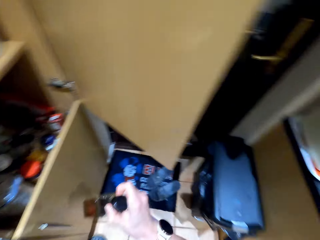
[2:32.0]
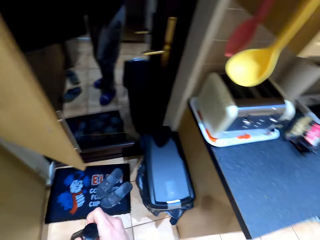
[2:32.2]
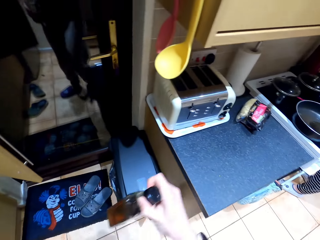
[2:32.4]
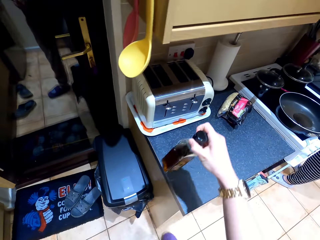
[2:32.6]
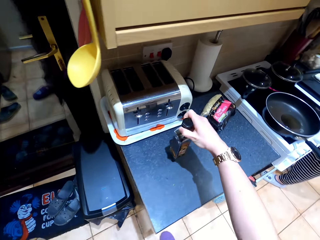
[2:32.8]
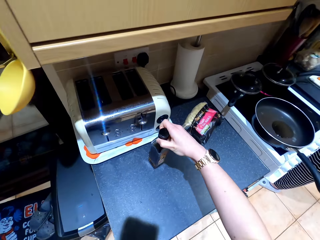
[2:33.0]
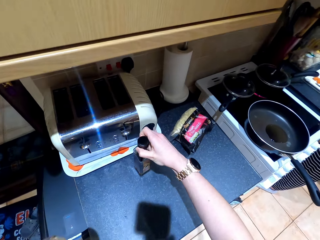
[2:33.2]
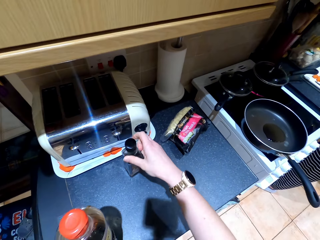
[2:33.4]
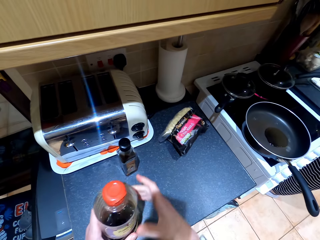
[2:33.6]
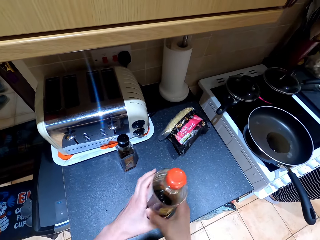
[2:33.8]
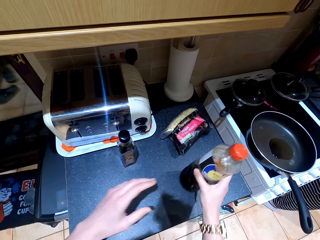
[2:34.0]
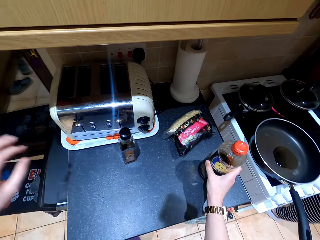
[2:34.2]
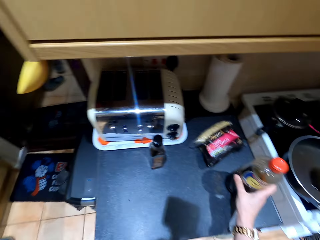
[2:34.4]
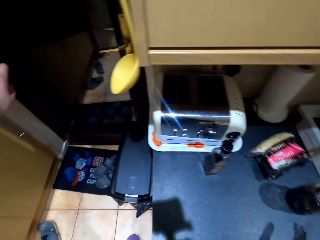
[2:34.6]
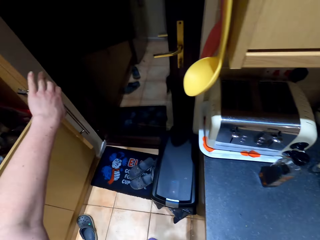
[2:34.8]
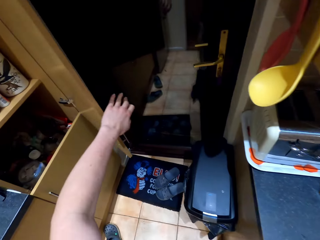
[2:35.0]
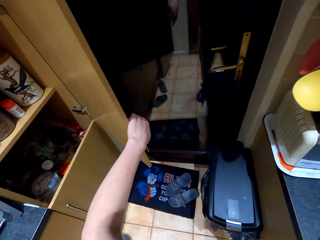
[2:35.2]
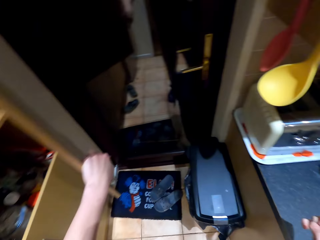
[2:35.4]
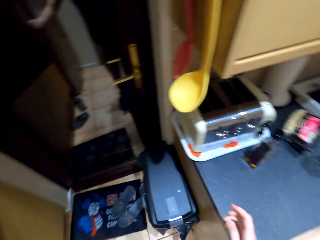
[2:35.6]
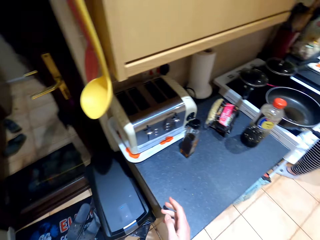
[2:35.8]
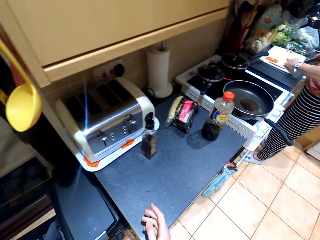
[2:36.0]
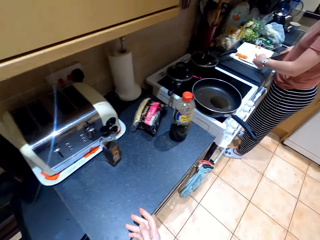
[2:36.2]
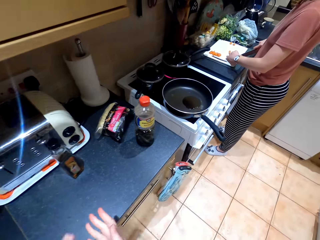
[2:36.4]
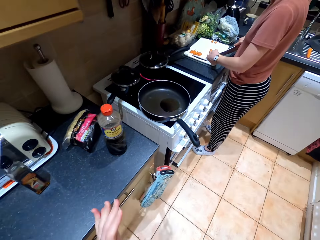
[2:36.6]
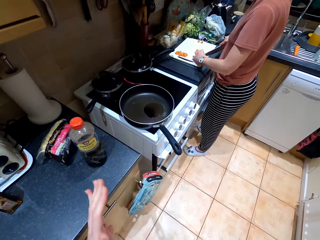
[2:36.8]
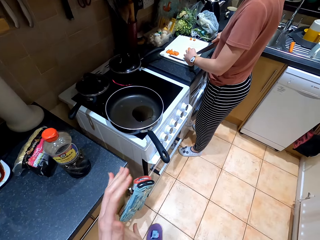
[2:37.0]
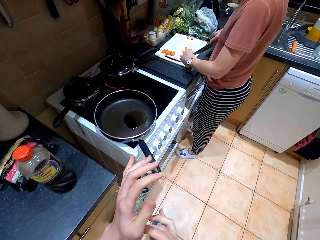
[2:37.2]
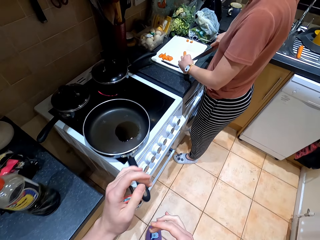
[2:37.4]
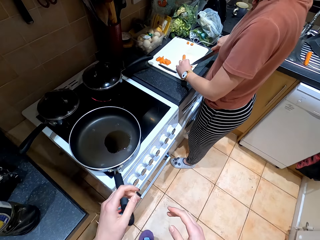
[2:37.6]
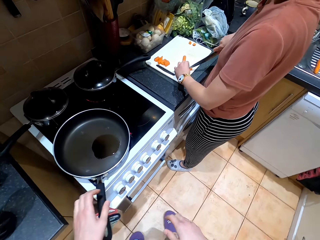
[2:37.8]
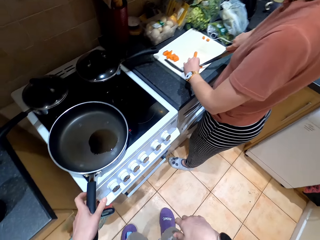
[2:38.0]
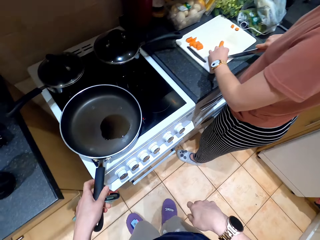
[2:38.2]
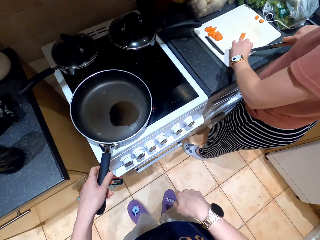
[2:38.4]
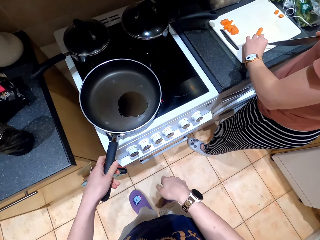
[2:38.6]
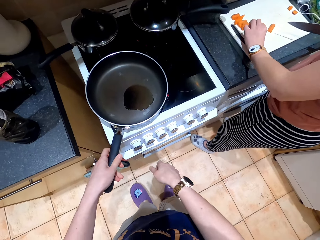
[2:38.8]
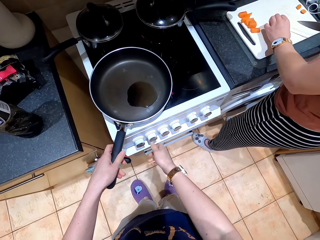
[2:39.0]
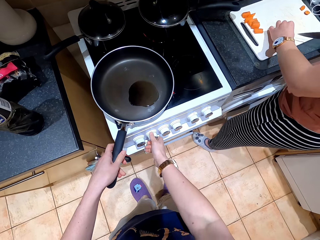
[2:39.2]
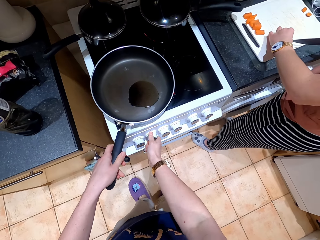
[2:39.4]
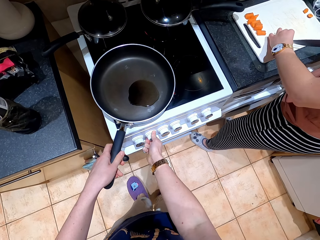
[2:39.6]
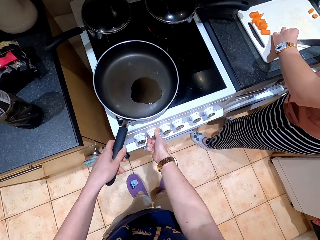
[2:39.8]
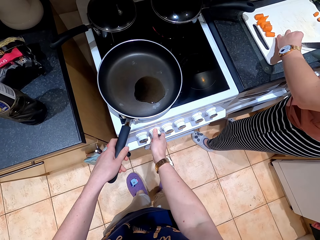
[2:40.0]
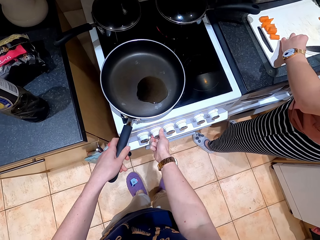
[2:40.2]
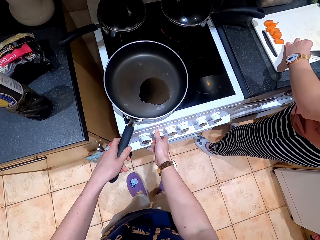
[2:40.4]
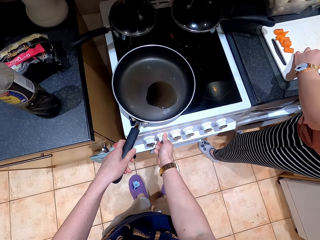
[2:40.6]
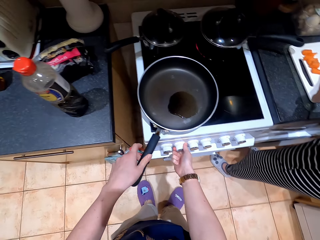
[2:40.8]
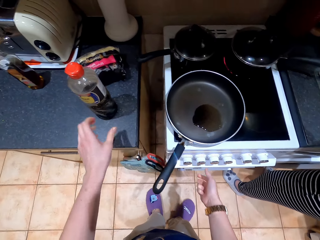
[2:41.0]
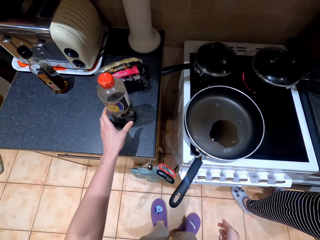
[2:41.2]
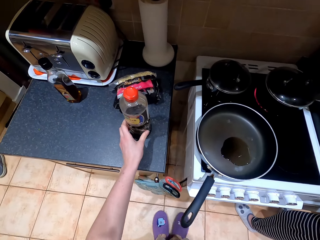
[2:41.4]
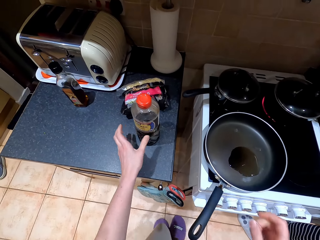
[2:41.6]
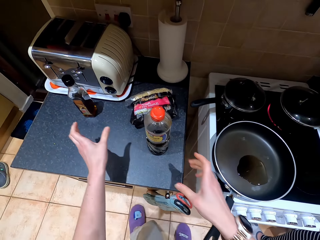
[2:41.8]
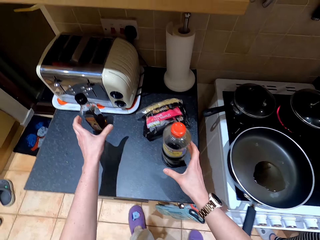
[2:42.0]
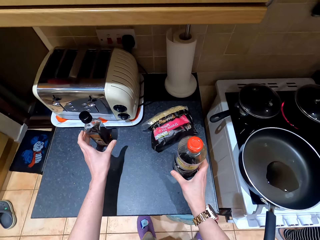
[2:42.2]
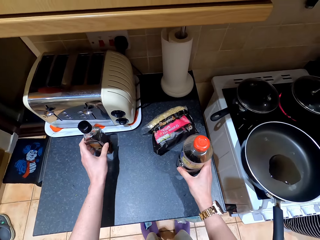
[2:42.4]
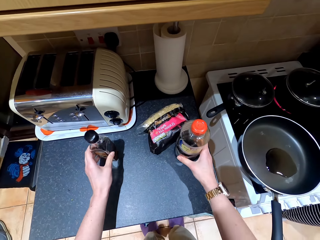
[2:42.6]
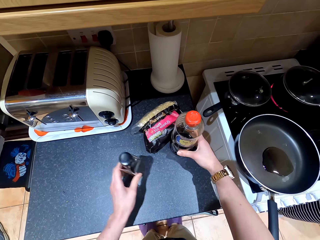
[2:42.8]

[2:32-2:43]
The camera wearer picks something from the cabinet. They put something on the kitchen counter. They place something on the other hand. They place something on the cabinet. They close the cabinet door. They walk on the floor. They hold the cooking pan with a hand. They turn on the cooker. A person converses with the camera wearer. The camera wearer adjusts the cooker knob. They move something on the kitchen counter.

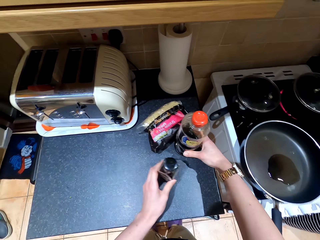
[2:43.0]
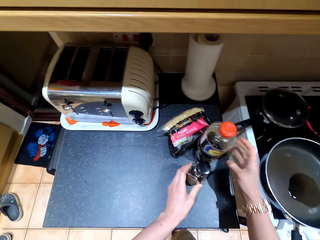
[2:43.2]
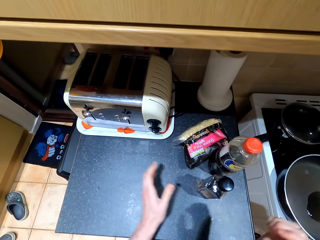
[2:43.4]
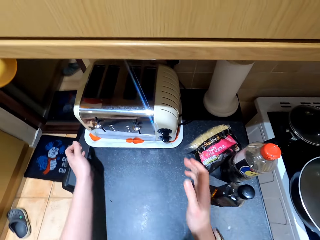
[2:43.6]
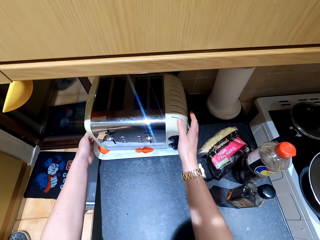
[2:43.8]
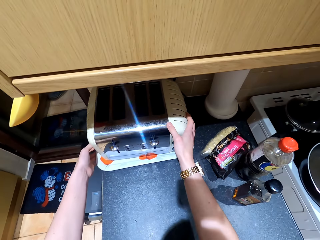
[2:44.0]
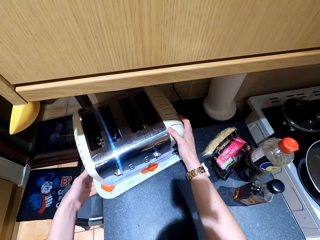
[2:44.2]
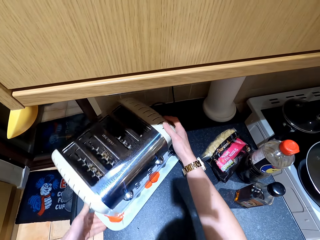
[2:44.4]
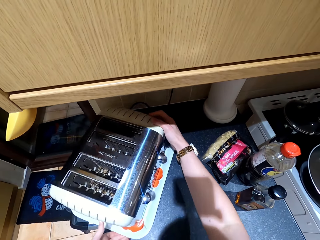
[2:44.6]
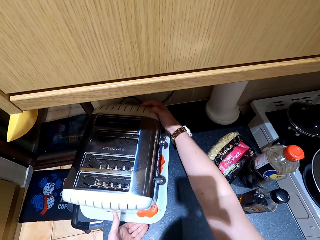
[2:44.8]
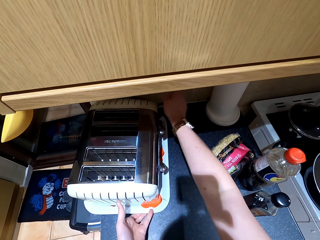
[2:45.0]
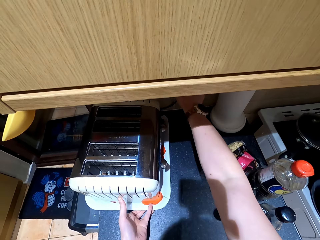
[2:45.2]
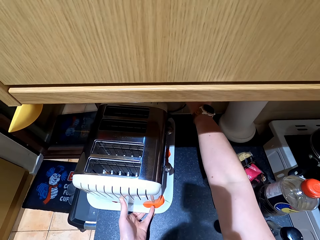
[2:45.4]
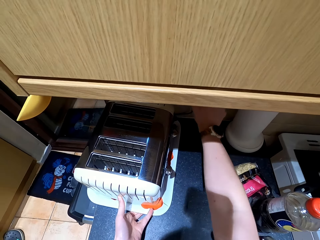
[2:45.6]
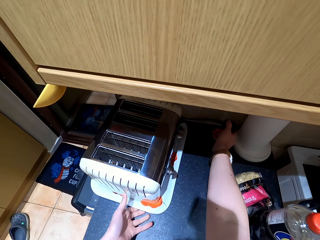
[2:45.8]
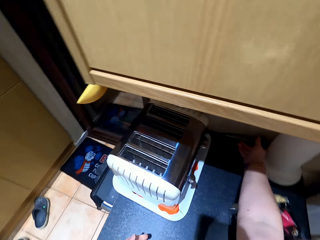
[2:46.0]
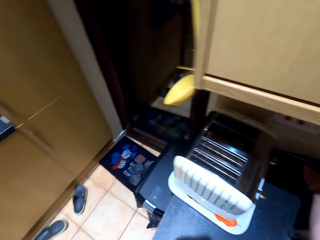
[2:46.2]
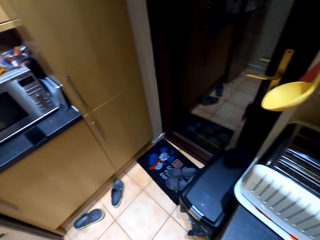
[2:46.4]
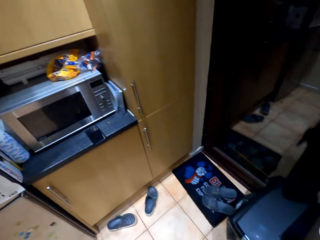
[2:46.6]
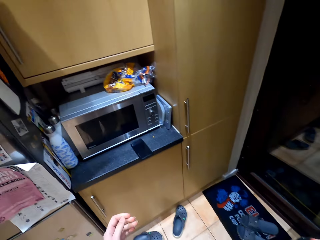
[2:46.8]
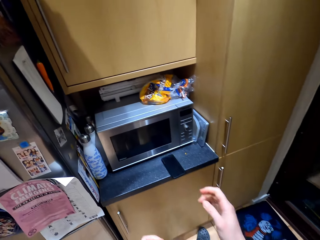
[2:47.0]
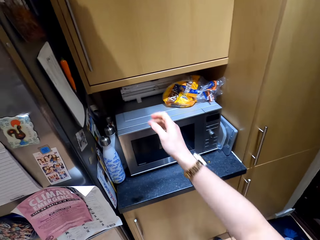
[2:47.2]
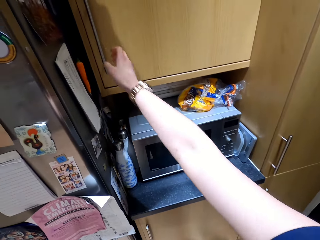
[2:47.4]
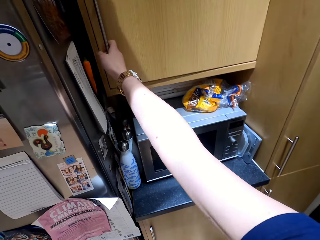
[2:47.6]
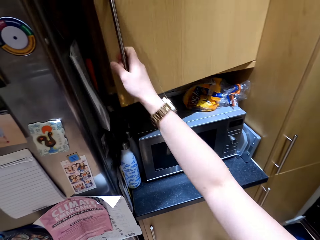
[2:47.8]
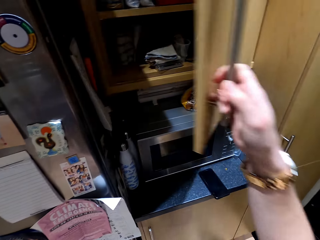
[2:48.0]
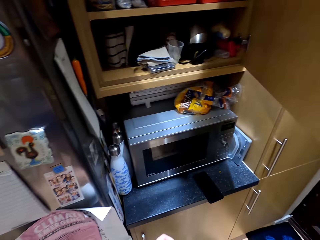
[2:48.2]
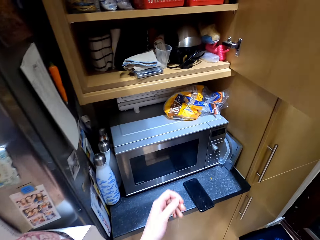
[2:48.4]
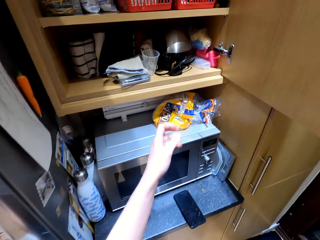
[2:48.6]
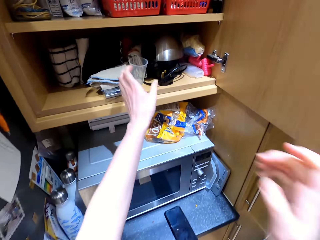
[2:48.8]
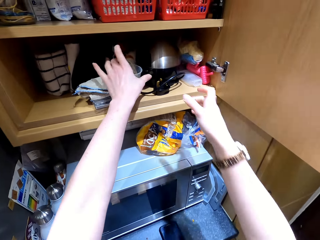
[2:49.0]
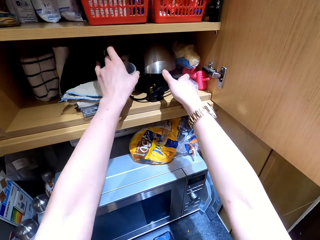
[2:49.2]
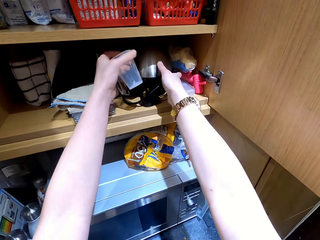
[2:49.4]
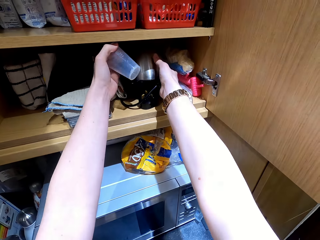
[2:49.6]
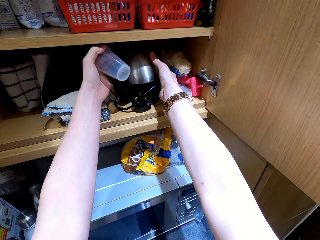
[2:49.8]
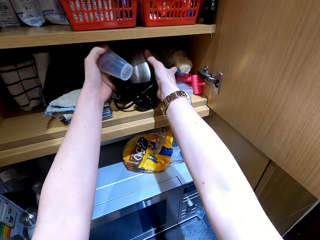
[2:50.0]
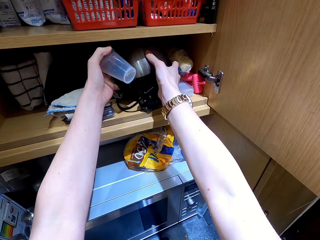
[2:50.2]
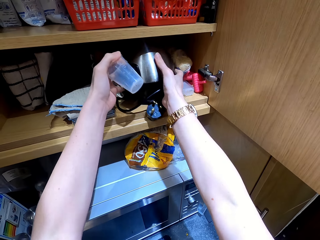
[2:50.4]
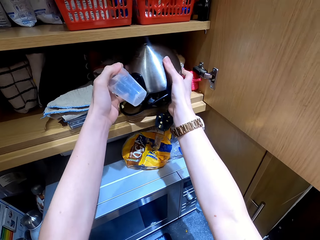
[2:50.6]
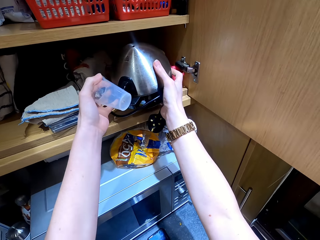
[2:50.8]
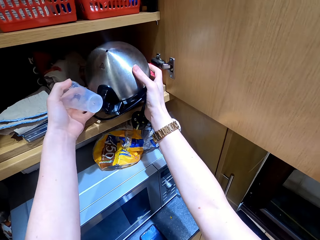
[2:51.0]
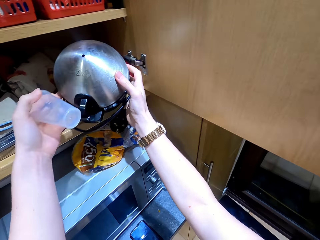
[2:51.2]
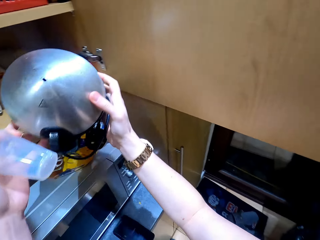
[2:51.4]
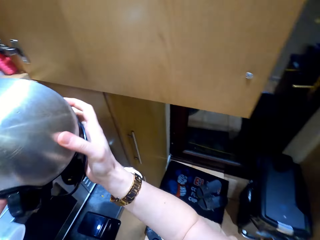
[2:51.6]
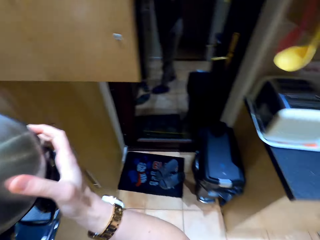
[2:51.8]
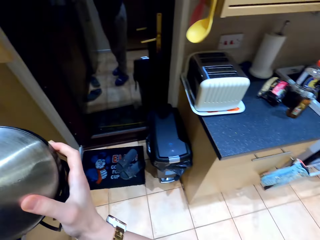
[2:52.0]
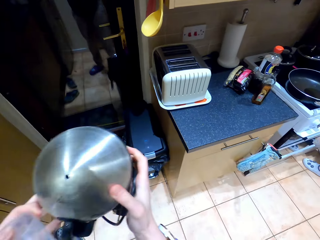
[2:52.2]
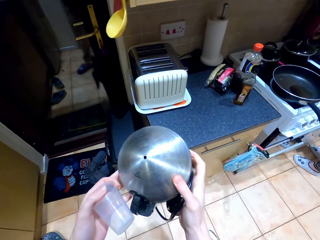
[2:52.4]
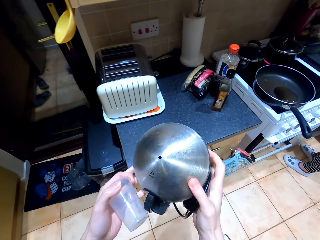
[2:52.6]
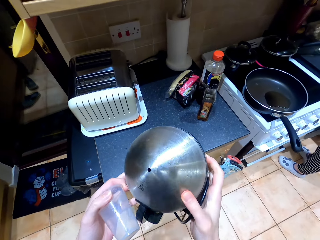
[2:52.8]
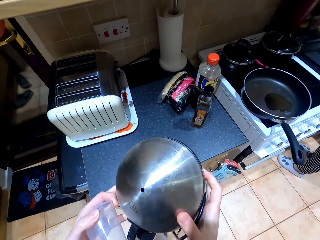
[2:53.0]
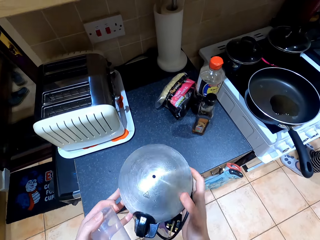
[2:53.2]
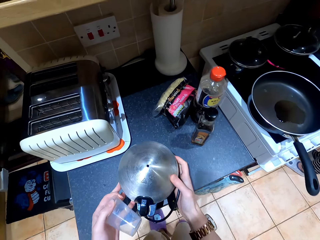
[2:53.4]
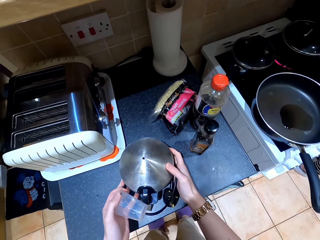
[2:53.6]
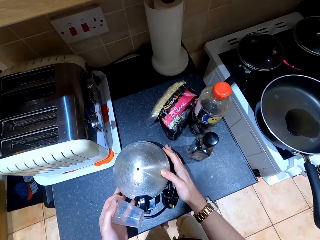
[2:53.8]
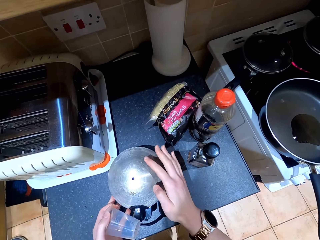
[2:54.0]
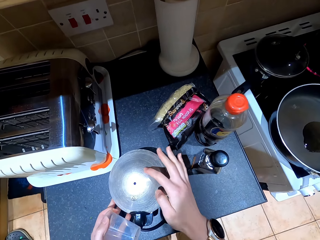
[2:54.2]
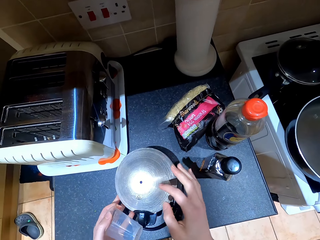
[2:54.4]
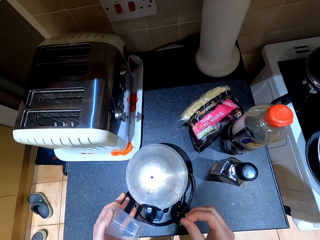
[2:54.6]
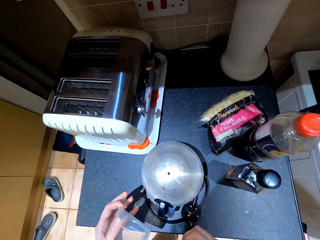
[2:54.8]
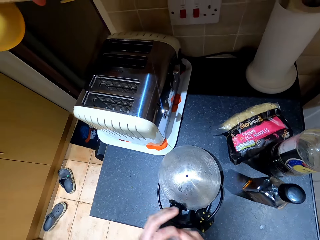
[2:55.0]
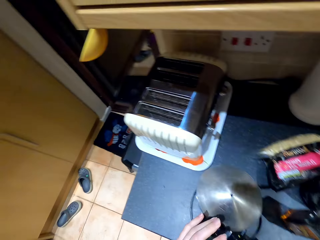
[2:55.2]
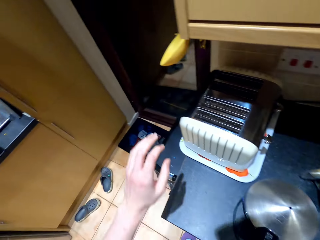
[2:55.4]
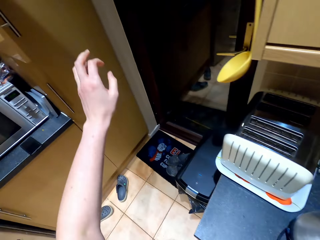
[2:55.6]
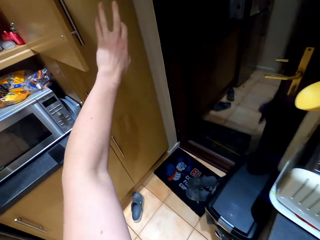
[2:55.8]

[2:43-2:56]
The camera wearer moves the toaster on the kitchen counter. They unplug a cable from the socket. They place the cable on the cabinet. They walk around the kitchen. They open the cabinet. They pick a cup from the cabinet. They pick an egg maker from the cabinet. They place the egg maker on the cabinet.
